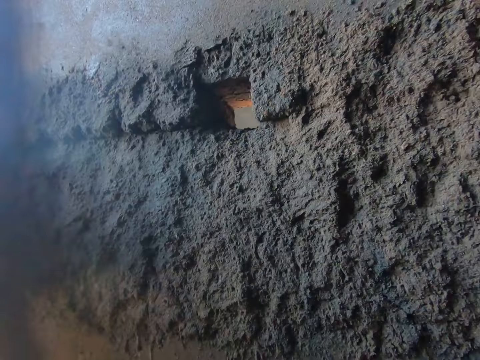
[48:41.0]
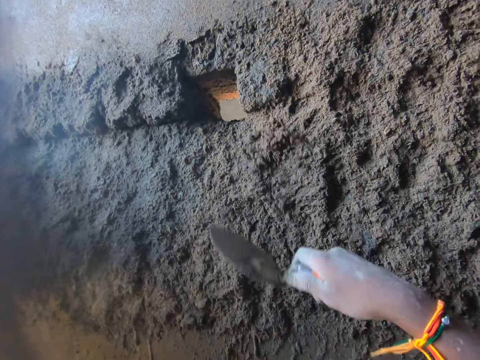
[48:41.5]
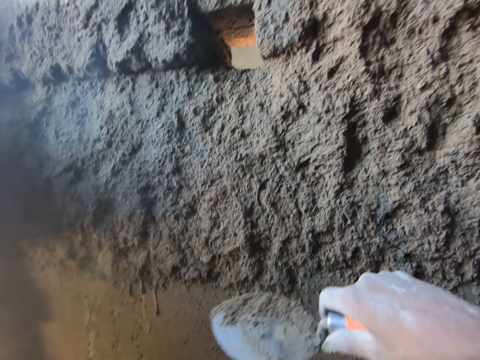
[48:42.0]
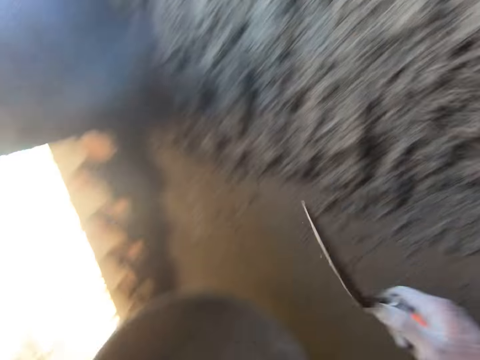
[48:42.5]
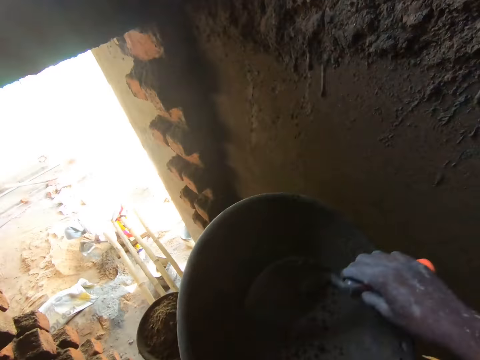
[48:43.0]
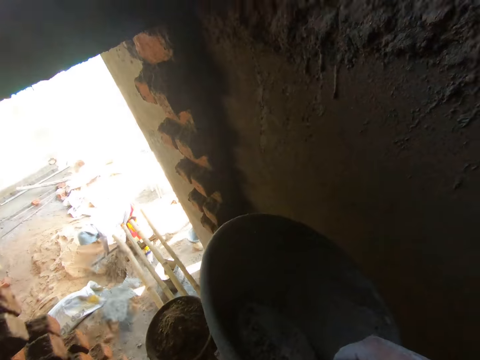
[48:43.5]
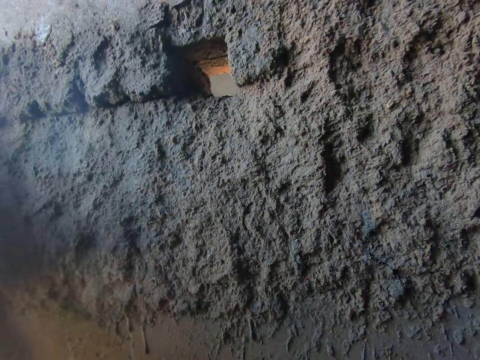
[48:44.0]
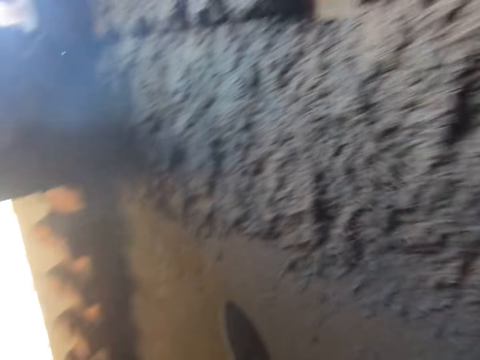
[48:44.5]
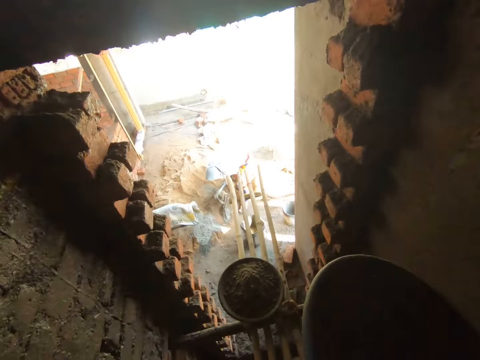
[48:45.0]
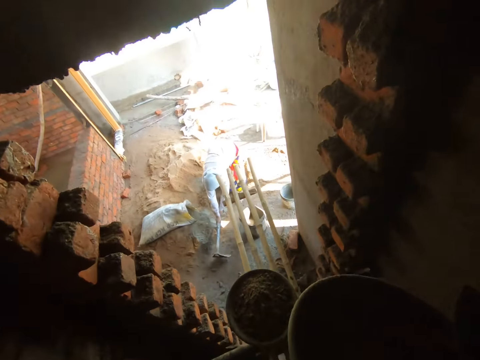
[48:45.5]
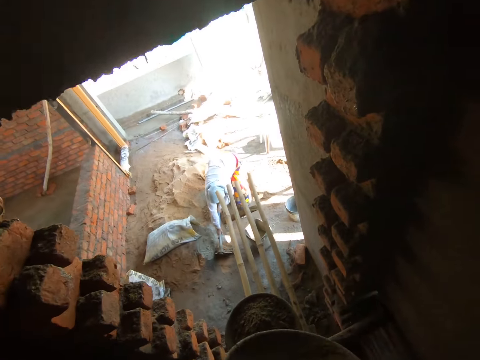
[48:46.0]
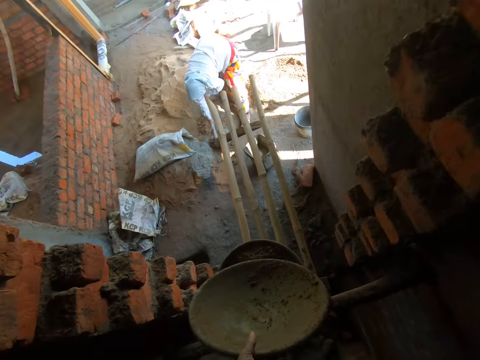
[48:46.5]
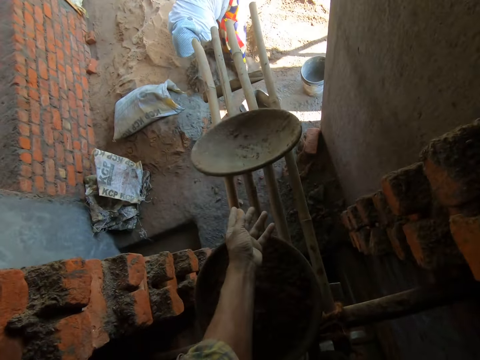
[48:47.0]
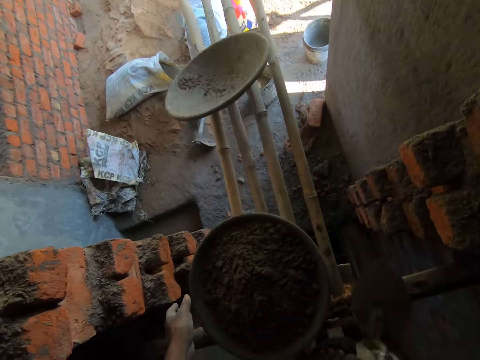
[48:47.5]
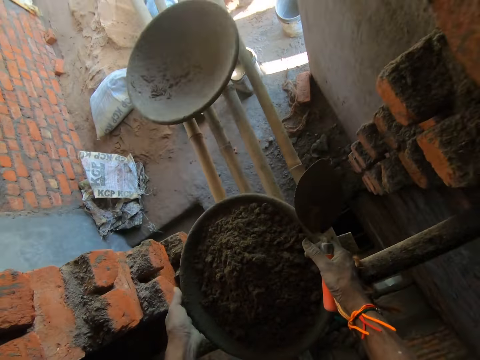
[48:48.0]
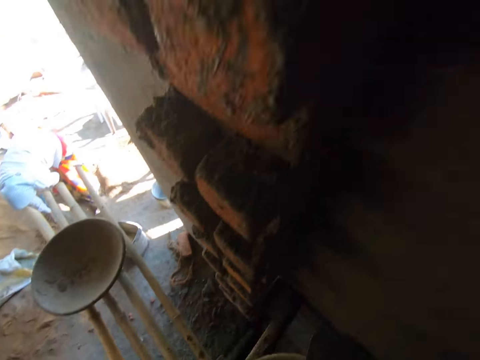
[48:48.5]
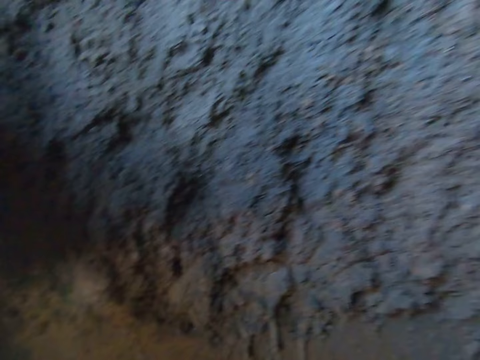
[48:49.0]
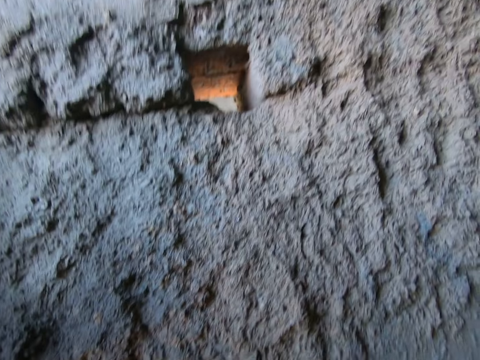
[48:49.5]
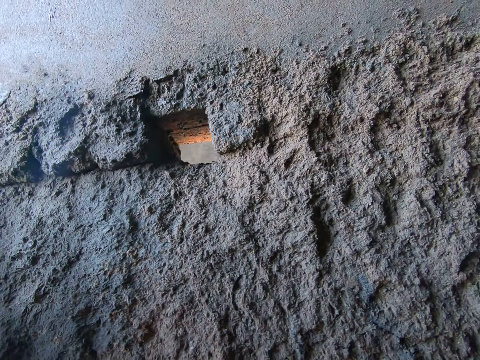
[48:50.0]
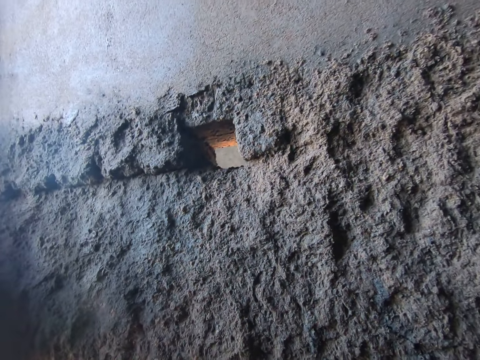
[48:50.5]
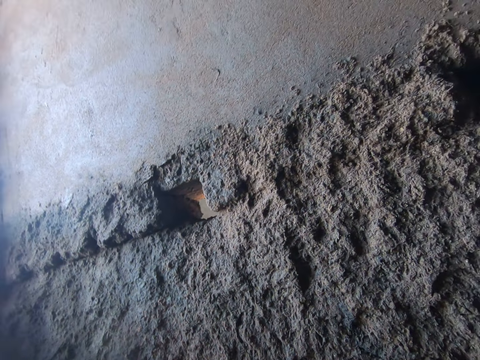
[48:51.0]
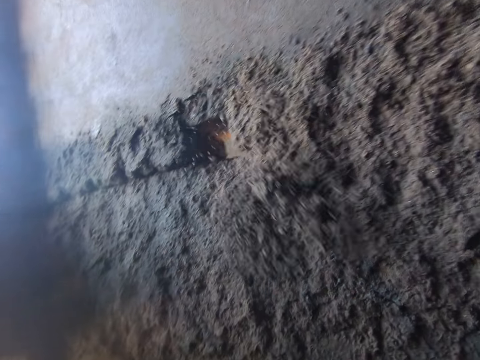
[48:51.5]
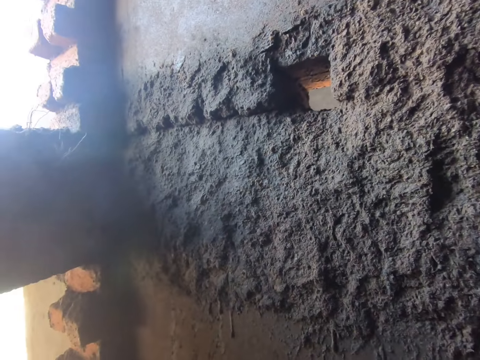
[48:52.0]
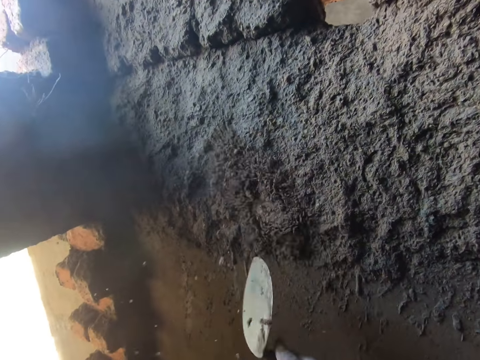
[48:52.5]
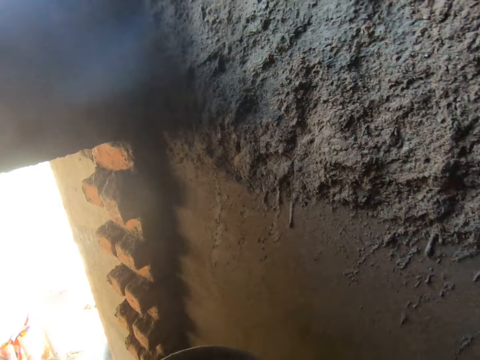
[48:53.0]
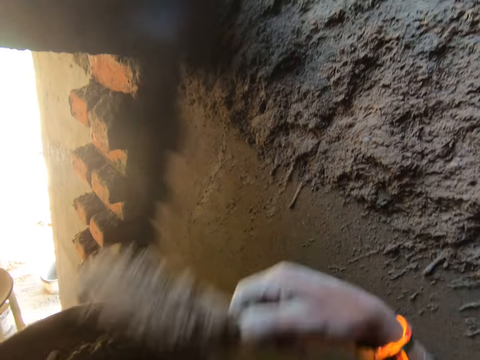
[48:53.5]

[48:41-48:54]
The camera wearer splatters mortar on the wall with the hand trowel in his right hand. He holds the hand trowel in his right hand against the wall. He splatters mortar on the wall with the hand trowel in his right hand. He scoops mortar from the headpan with the hand trowel in his right hand. He splatters mortar on the wall with the hand trowel in his right hand. He drops the headpan on the scaffold with his left hand. He picks up the headpan from the scaffold with both hands. He splatters mortar on the wall with the hand trowel in his right hand repeatedly.

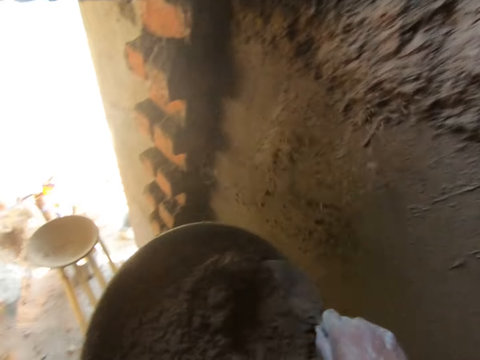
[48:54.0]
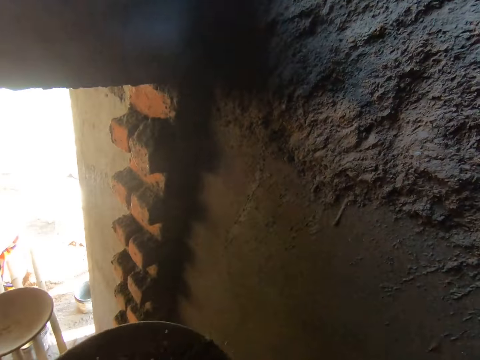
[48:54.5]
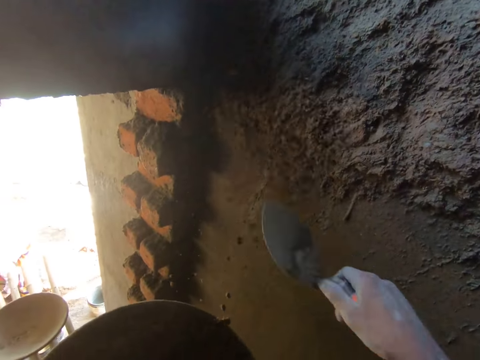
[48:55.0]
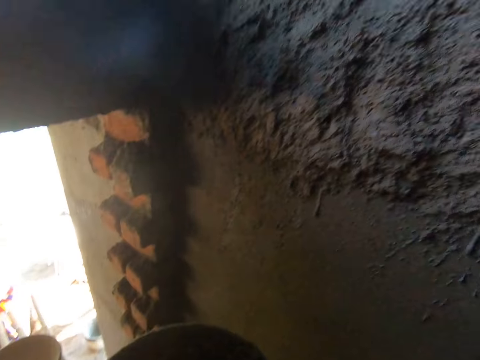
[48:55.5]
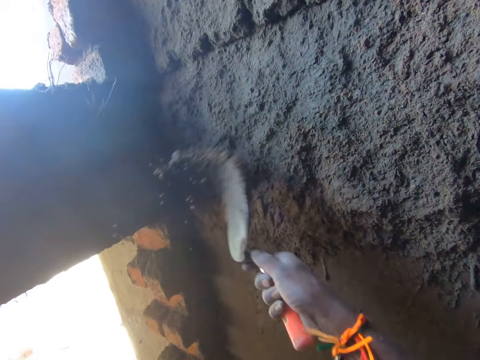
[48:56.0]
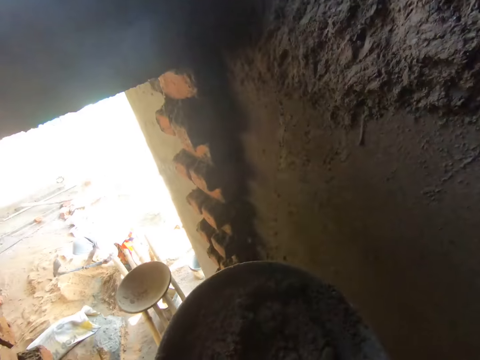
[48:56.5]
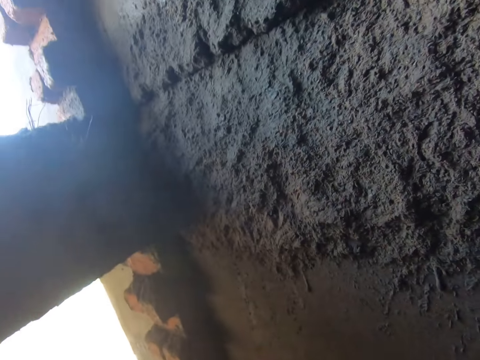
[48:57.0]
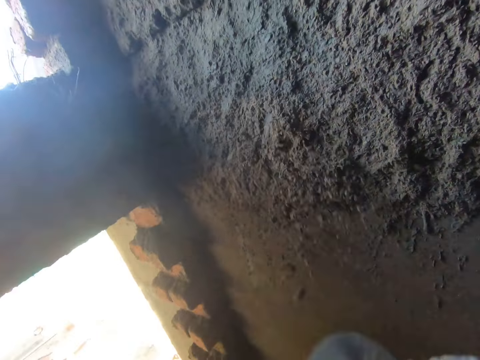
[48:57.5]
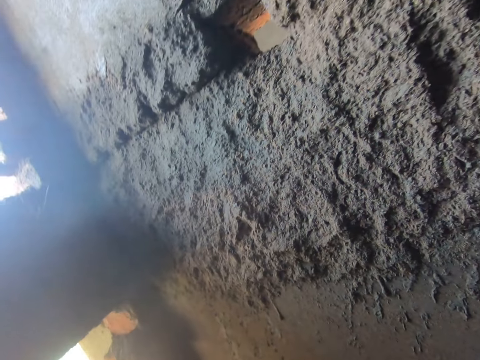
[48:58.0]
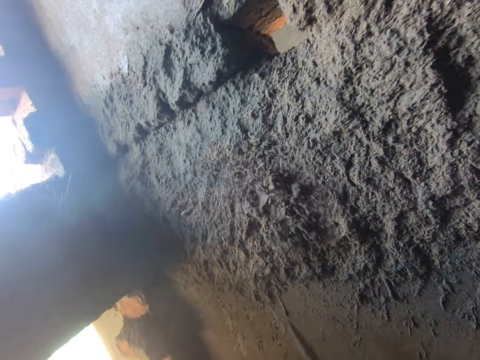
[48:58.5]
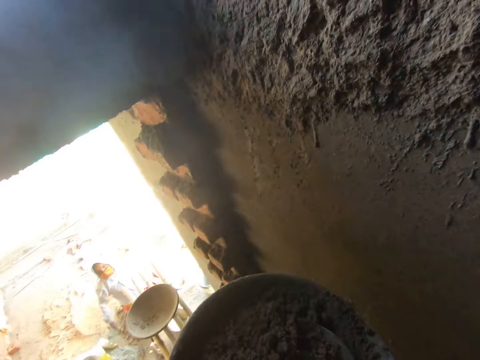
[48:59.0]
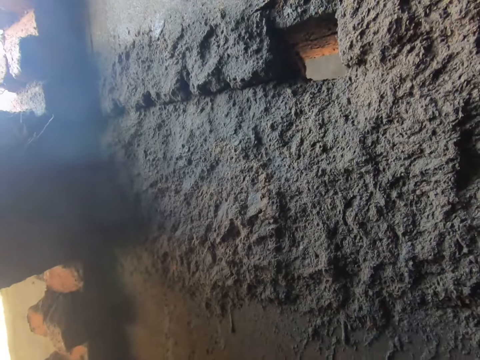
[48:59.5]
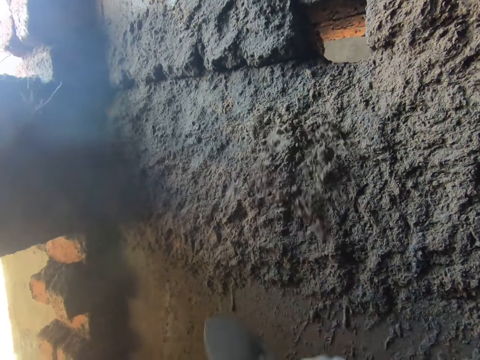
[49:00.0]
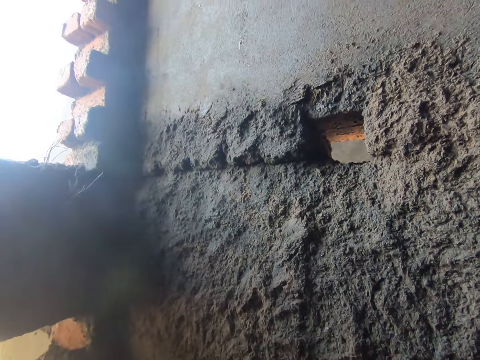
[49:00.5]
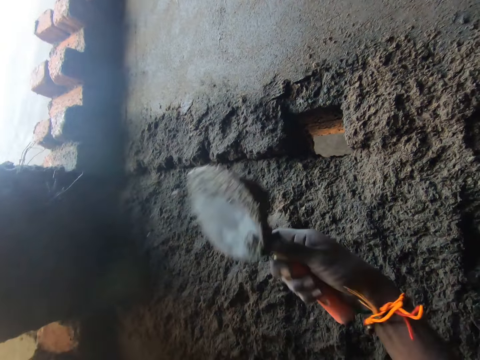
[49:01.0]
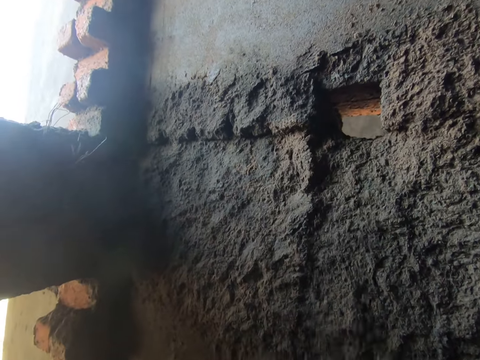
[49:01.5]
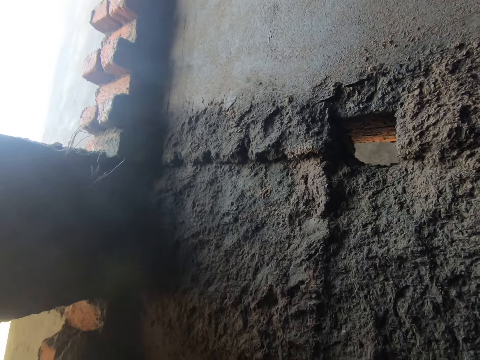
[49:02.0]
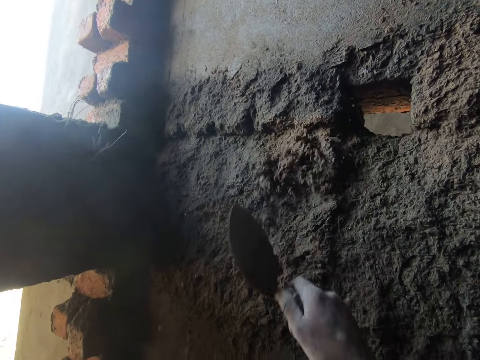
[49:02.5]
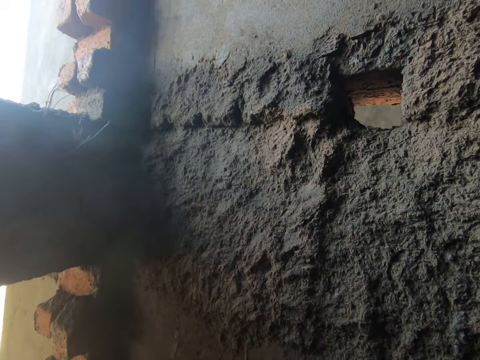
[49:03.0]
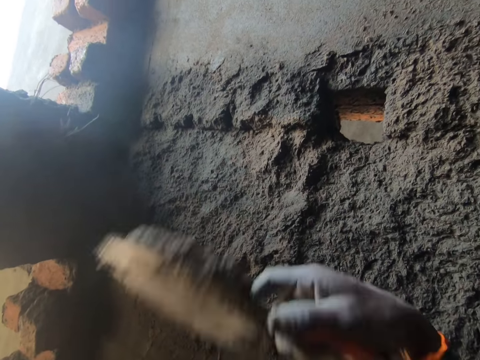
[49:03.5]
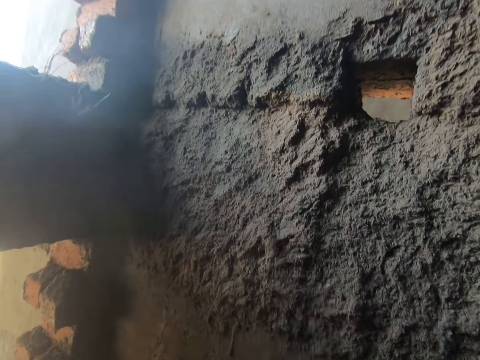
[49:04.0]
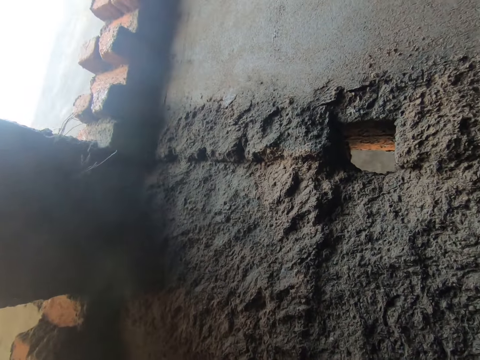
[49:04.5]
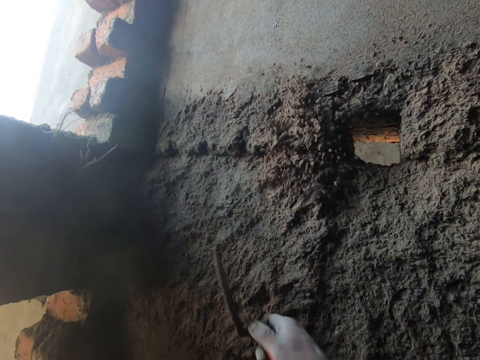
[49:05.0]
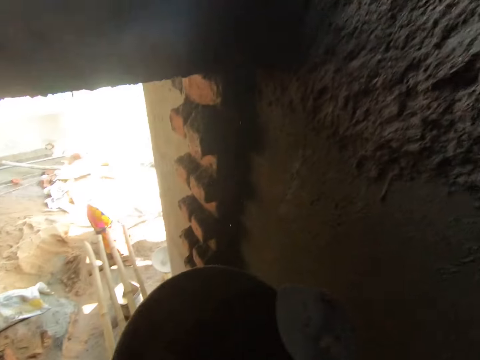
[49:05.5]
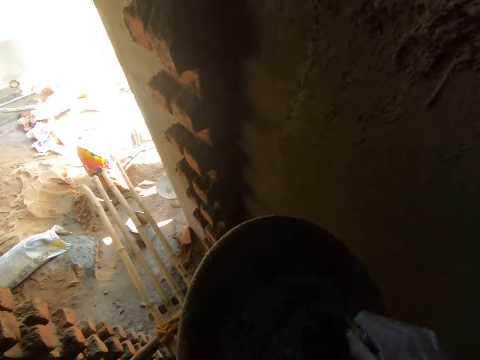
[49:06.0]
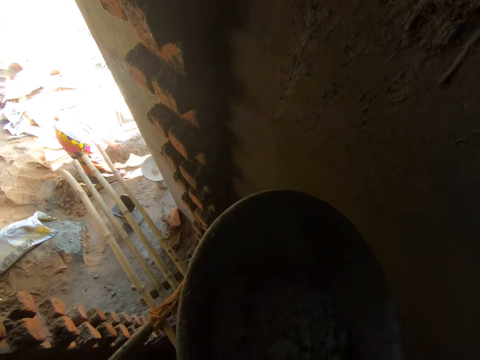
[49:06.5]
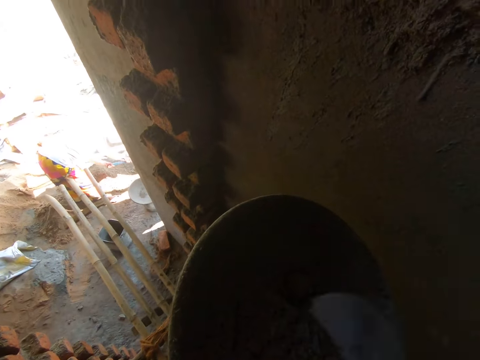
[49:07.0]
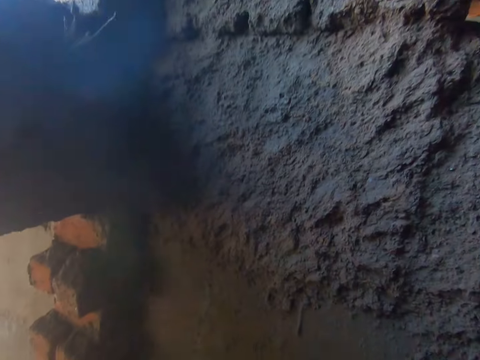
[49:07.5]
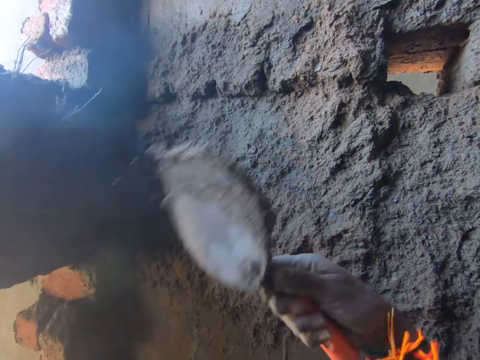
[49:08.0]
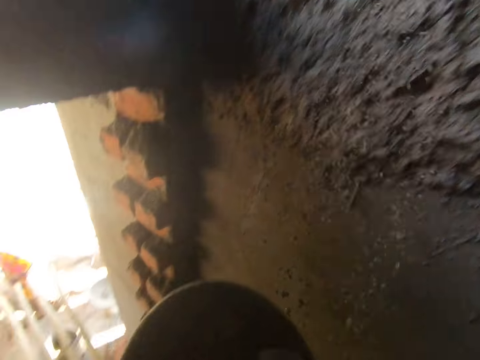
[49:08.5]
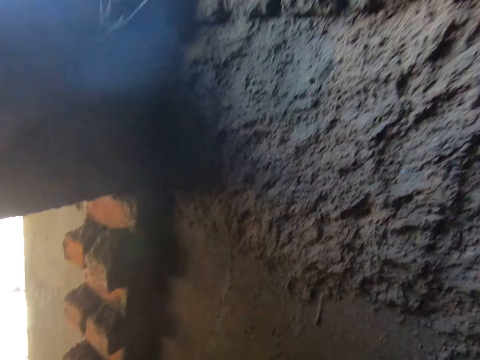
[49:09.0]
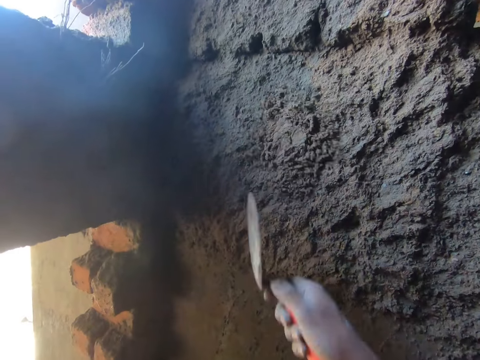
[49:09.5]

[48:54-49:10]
The camera wearer scoops mortar from the headpan with the hand trowel in his right hand. He splatters mortar on the wall with the hand trowel in his right hand. He scoops mortar from the headpan with the hand trowel in his right hand. He splatters mortar on the wall with the hand trowel in his right hand. He scoops mortar from the headpan with the hand trowel in his right hand. He splatters mortar on the wall with the hand trowel in his right hand repeatedly. He scoops mortar from the headpan with the hand trowel in his right hand. He splatters mortar on the wall with the hand trowel in his right hand. He scoops mortar from the headpan with the hand trowel in his right hand. He splatters mortar on the wall with the hand trowel in his right hand.
